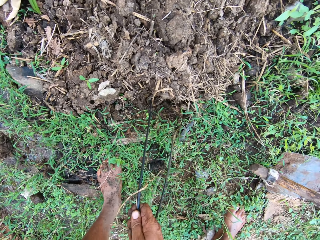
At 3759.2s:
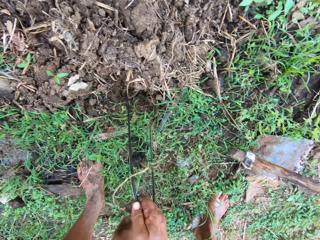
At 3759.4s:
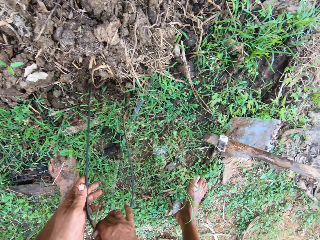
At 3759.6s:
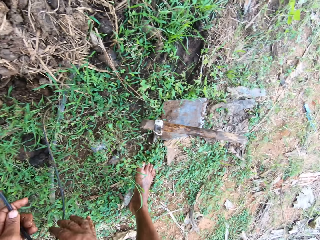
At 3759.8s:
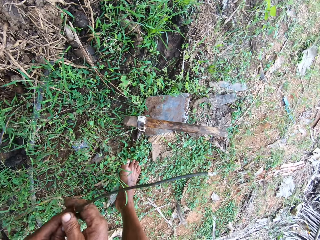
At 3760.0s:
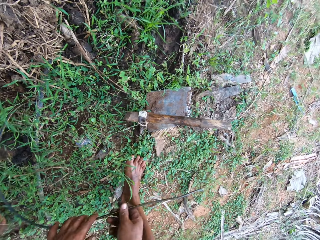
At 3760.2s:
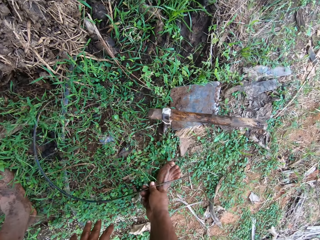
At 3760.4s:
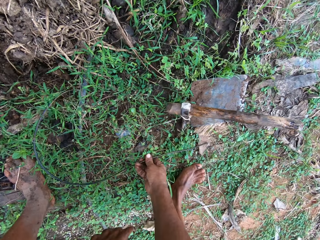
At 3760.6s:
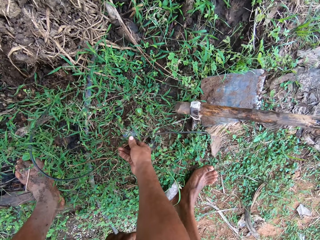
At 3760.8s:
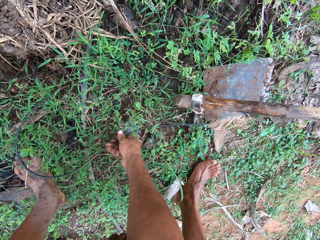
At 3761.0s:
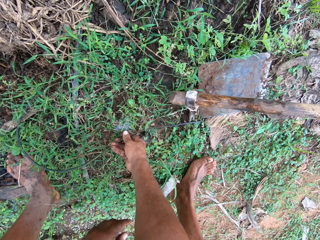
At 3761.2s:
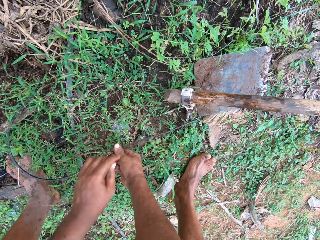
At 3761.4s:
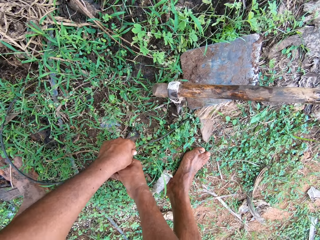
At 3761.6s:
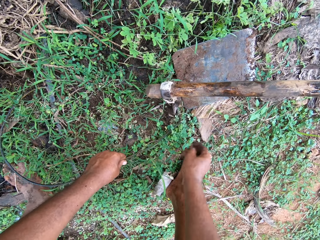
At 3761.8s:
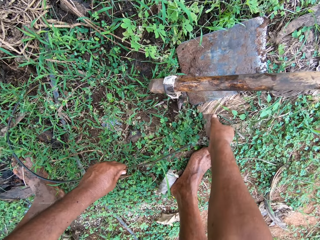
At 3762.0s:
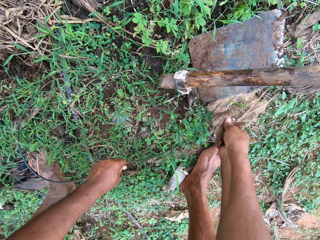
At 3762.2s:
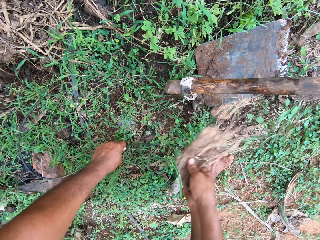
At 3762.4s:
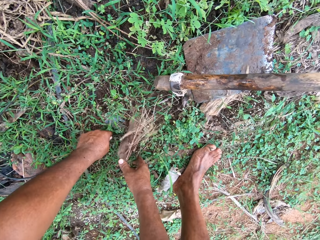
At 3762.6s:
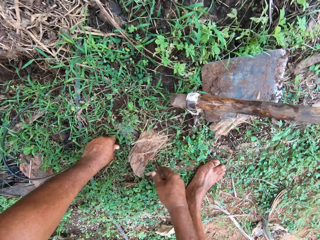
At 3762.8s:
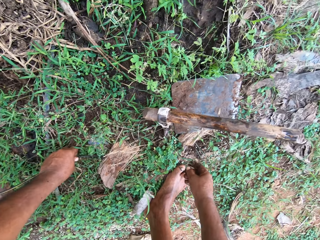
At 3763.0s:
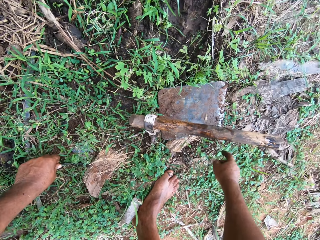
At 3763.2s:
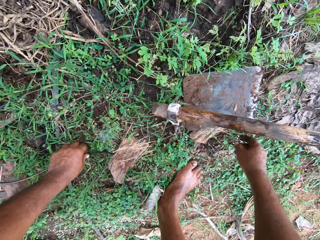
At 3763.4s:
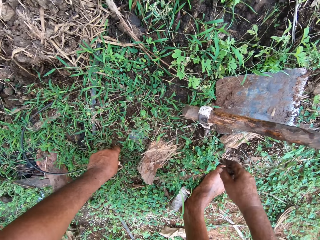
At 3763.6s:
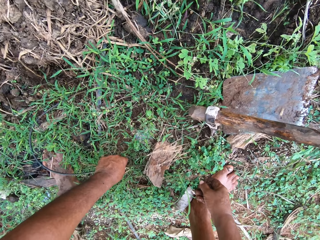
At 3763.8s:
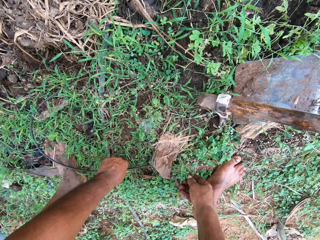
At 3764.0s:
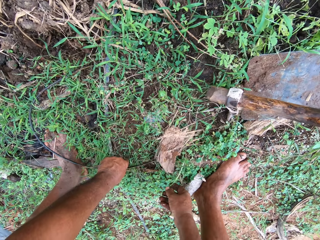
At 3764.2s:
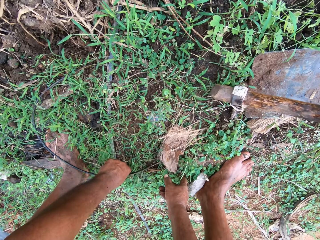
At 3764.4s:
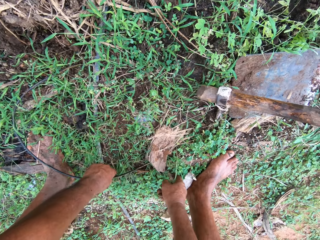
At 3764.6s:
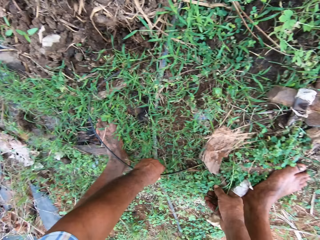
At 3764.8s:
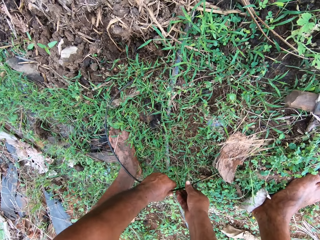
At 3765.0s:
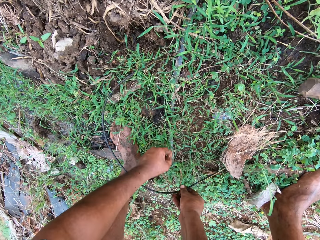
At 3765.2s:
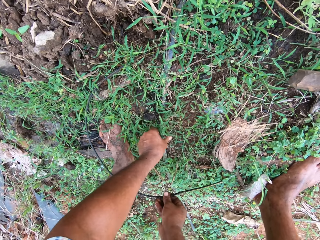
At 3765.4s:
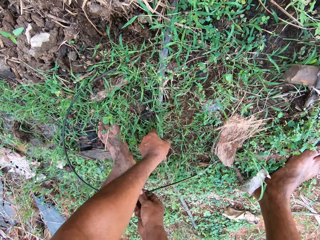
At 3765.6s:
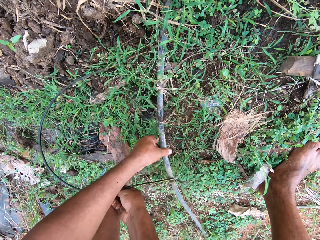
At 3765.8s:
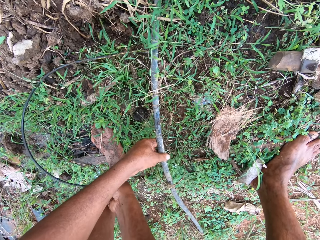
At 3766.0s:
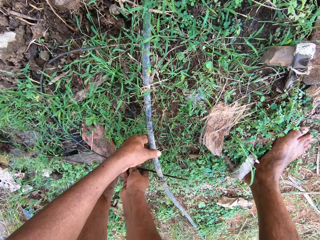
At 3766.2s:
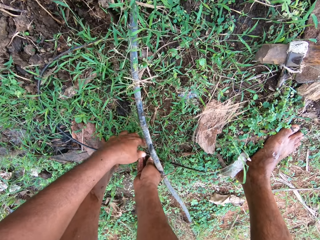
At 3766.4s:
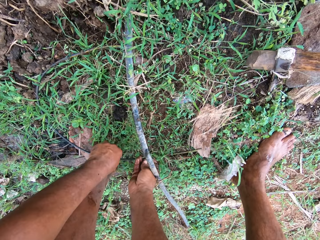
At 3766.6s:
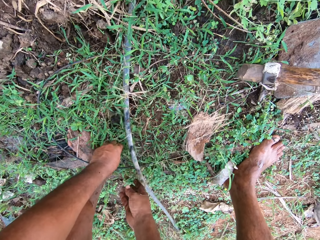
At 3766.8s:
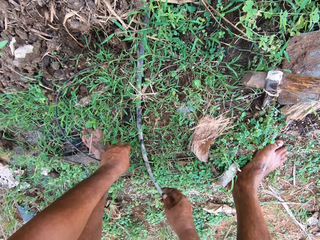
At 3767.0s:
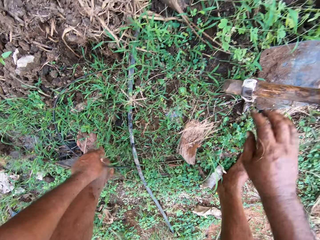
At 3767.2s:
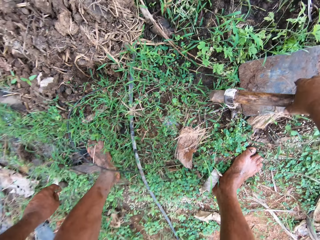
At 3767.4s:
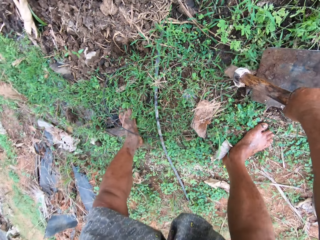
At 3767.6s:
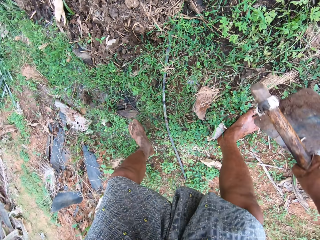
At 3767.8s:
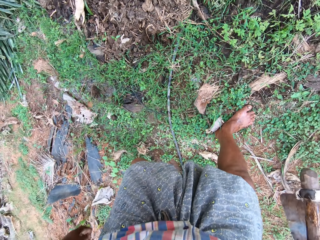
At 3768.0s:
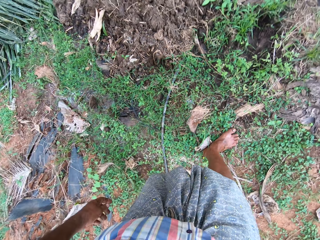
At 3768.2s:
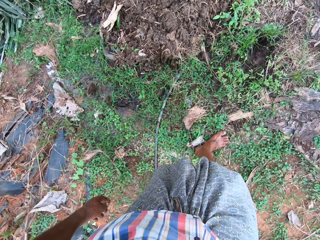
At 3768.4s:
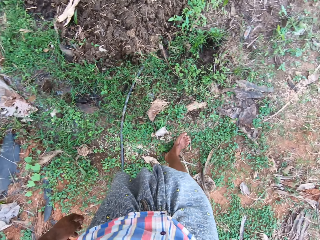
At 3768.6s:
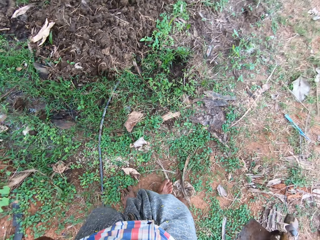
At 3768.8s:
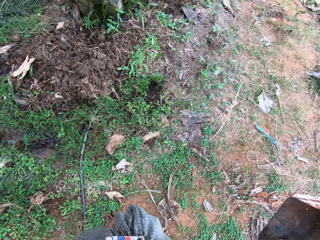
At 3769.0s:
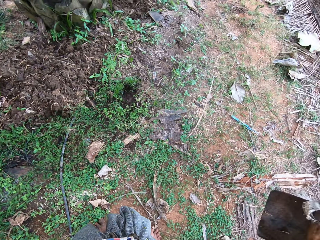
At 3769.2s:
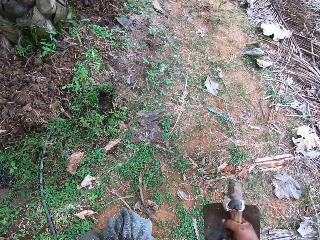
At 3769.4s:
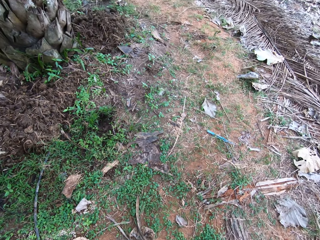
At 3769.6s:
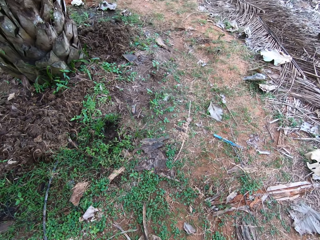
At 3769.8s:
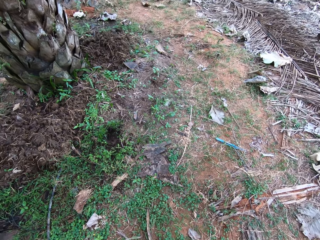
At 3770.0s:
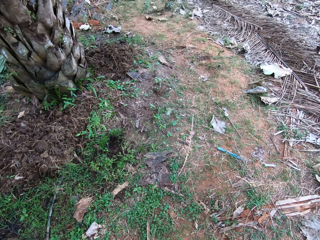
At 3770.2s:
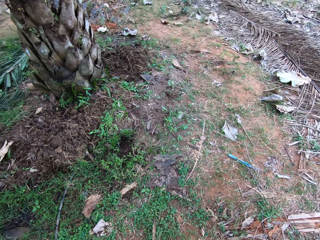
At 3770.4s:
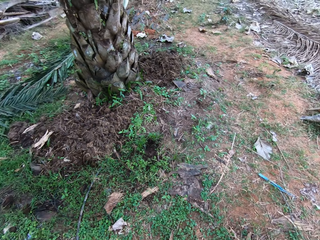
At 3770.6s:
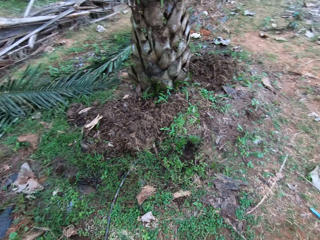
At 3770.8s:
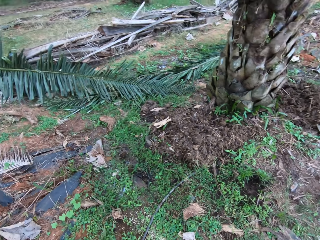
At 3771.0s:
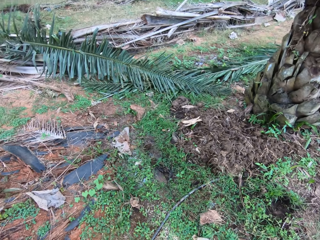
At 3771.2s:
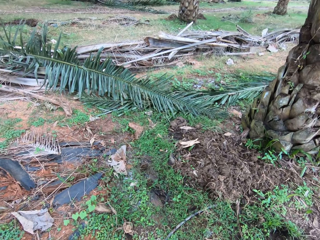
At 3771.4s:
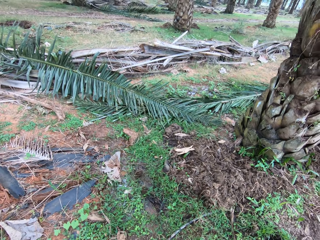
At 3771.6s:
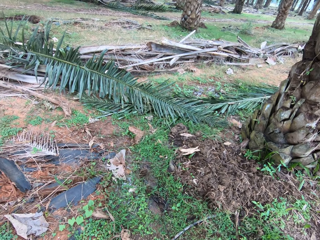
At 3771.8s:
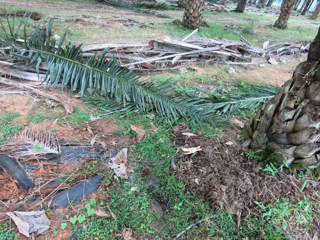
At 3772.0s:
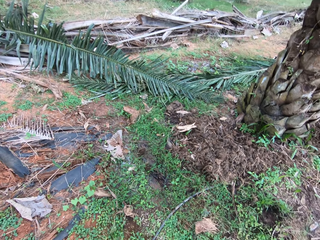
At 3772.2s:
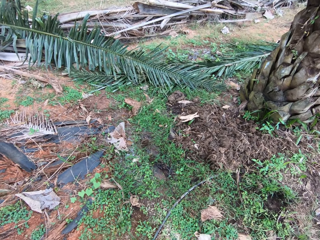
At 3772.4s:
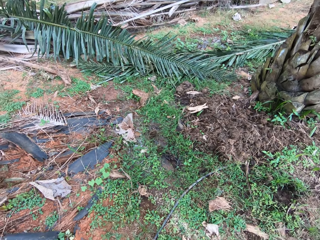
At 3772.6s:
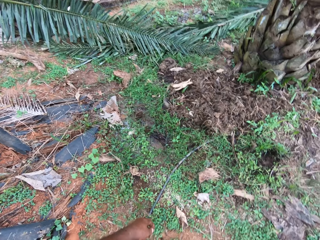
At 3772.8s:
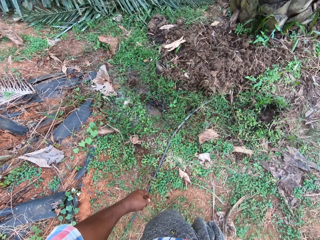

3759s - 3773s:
The camera wearer picks up a bulb on the wire. They drop something on the ground. They place the wire under the pipe. They lift the pipe and pass the pipe under another pipe. They pick up the garden hoe from the ground. They walk around the field.

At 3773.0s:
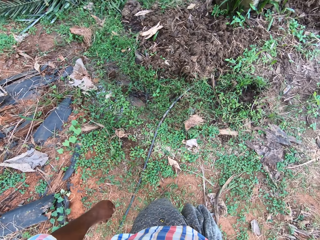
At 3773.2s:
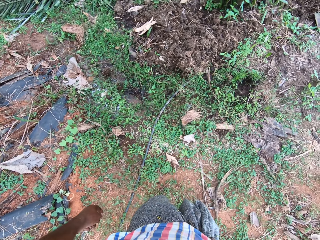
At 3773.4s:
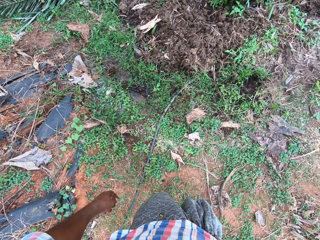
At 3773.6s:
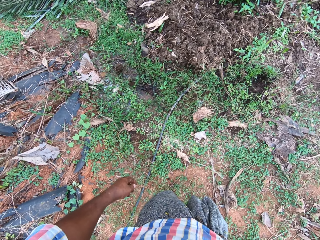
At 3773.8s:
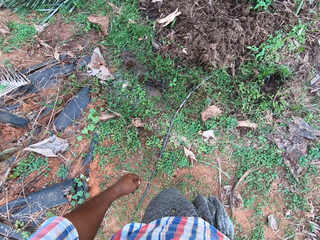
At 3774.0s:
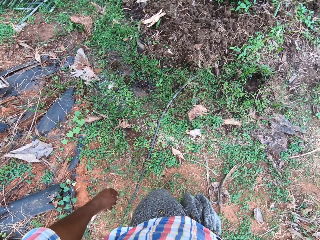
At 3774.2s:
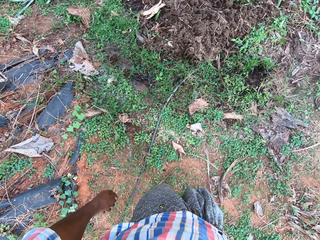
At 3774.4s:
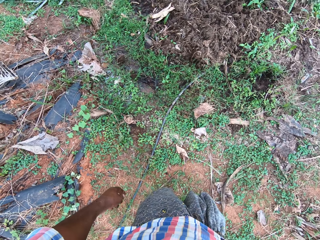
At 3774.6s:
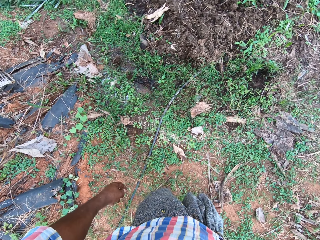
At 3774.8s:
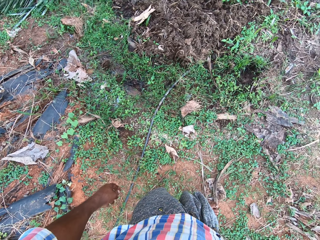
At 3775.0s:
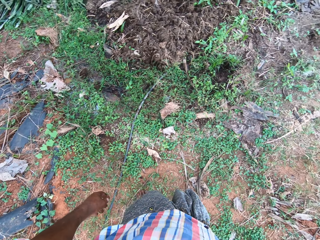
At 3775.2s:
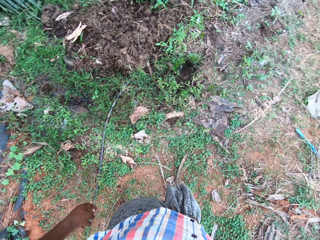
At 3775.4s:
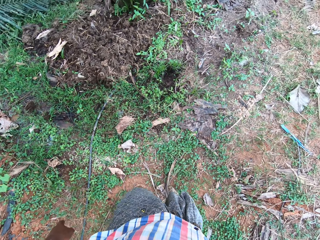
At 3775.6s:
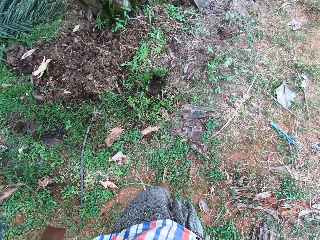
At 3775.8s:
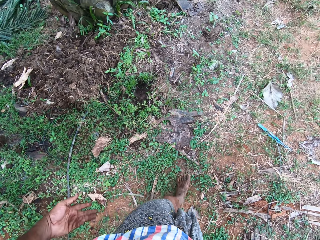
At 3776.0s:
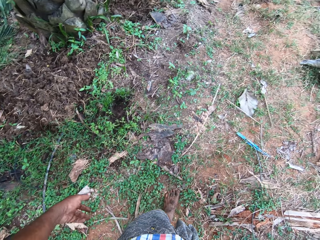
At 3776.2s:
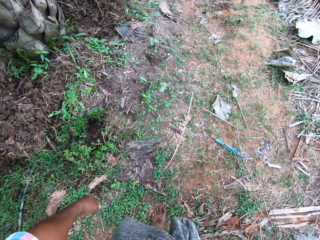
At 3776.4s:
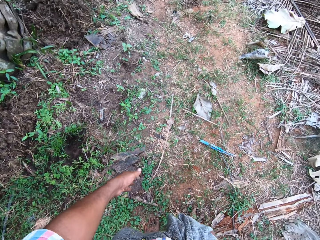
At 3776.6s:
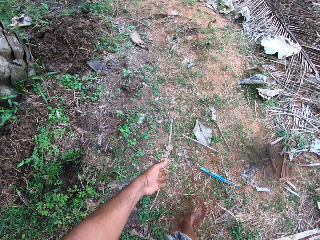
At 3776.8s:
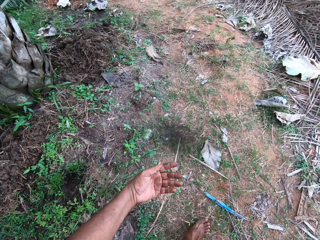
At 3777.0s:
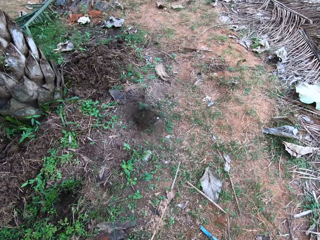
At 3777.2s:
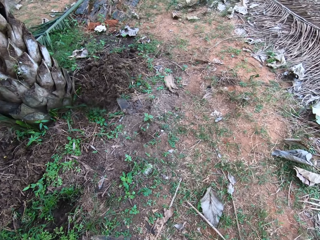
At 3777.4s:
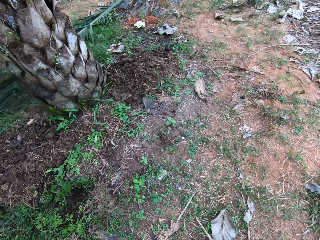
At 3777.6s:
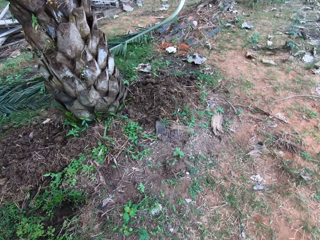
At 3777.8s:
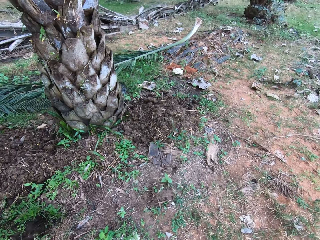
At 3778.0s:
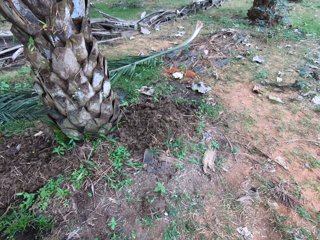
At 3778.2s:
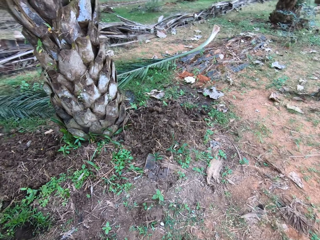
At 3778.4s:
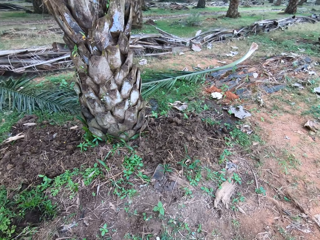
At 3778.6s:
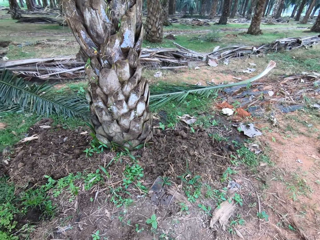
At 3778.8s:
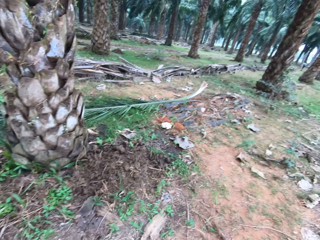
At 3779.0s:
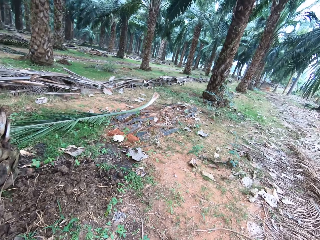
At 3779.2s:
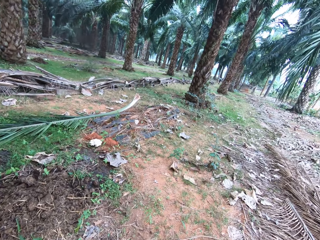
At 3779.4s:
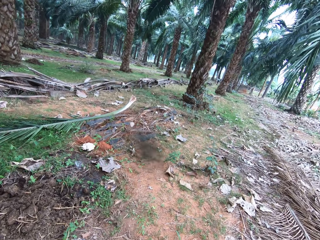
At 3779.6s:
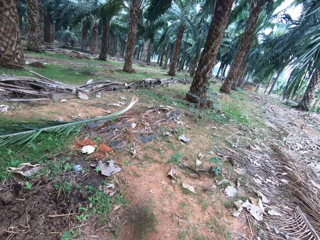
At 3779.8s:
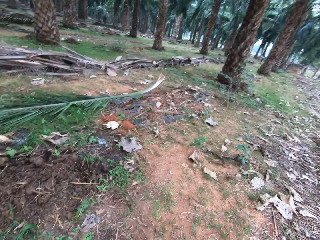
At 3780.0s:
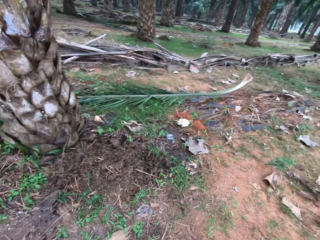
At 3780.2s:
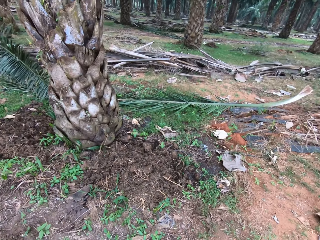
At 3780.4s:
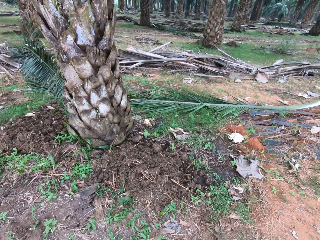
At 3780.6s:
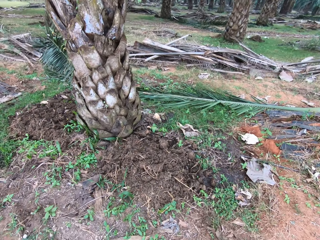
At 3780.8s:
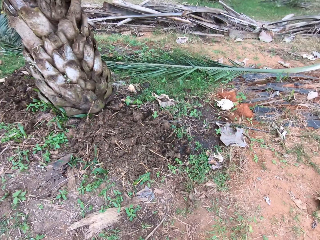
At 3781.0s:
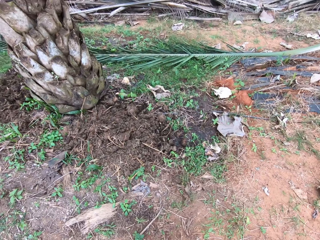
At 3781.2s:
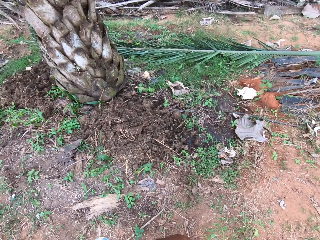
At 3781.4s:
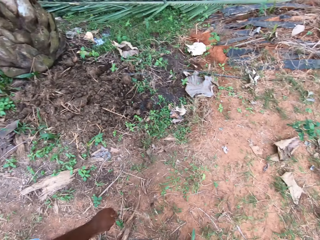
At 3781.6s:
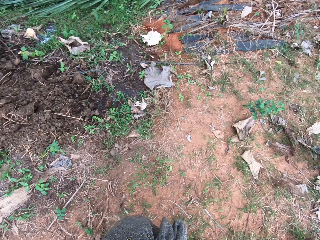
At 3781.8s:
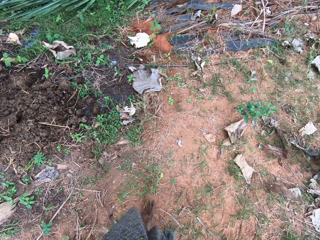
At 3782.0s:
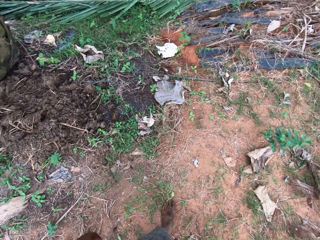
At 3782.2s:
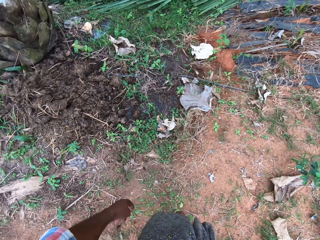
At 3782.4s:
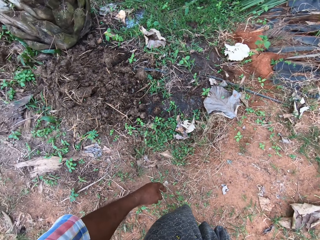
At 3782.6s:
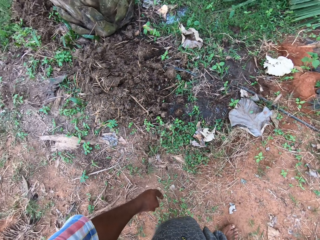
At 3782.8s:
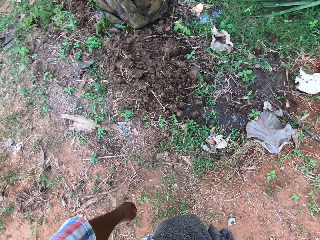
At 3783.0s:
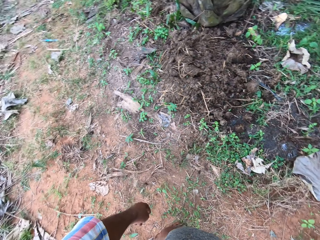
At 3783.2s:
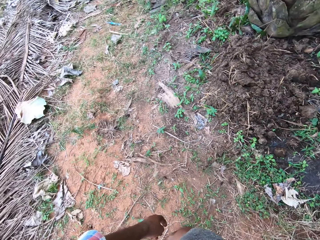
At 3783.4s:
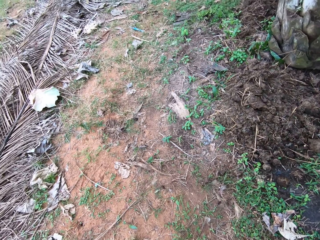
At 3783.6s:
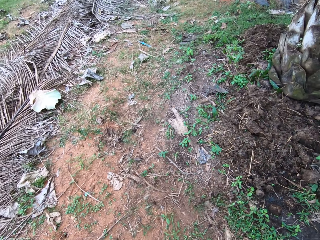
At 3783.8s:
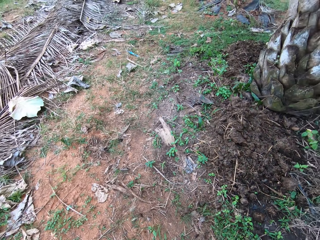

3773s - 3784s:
The camera wearer turns around the field. They walk around the field.
